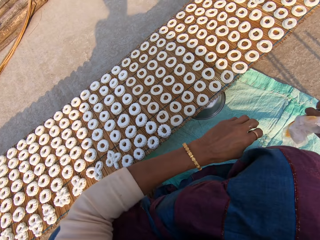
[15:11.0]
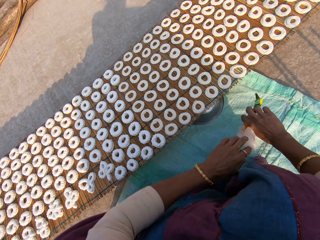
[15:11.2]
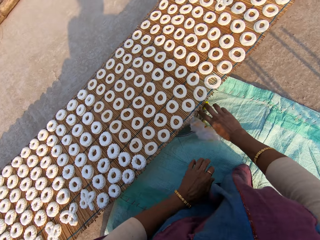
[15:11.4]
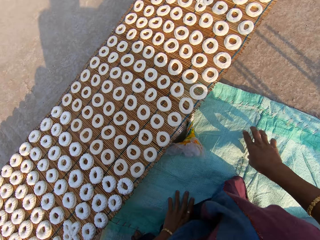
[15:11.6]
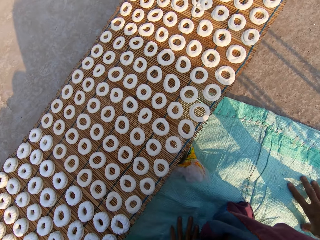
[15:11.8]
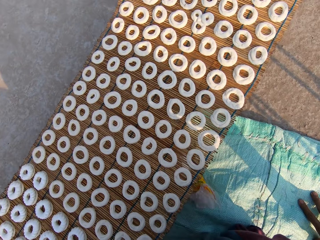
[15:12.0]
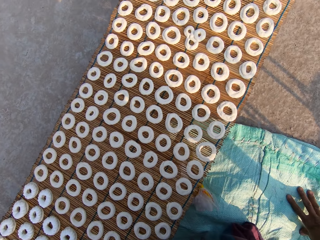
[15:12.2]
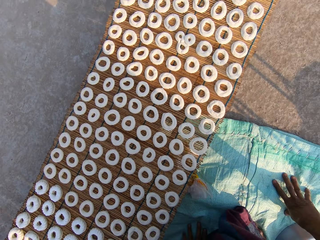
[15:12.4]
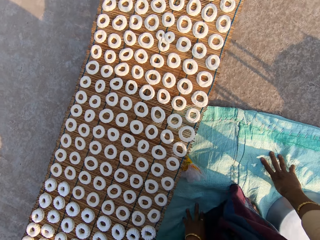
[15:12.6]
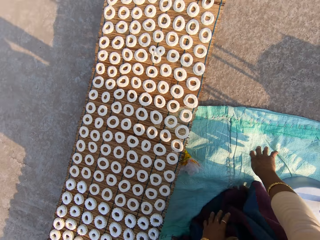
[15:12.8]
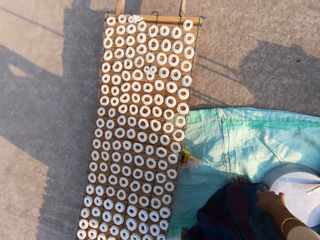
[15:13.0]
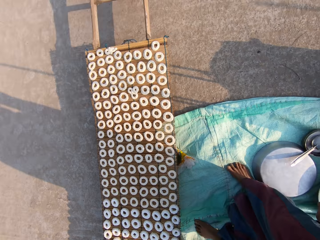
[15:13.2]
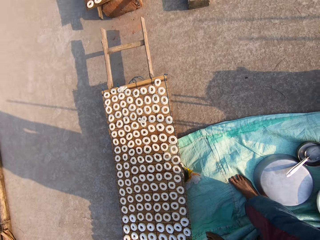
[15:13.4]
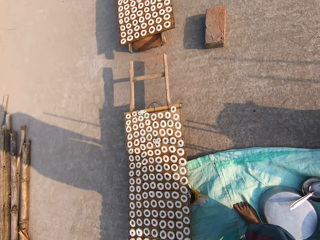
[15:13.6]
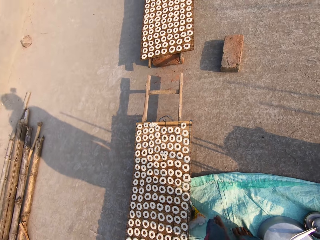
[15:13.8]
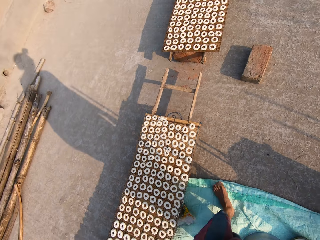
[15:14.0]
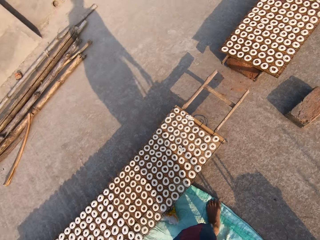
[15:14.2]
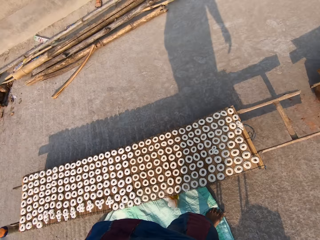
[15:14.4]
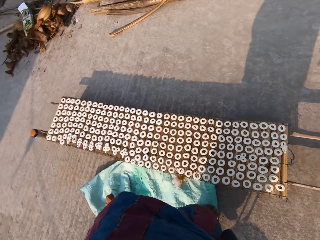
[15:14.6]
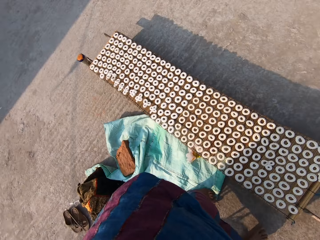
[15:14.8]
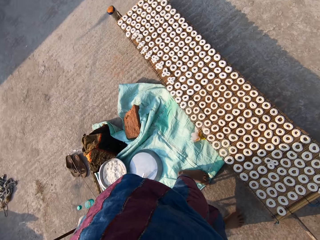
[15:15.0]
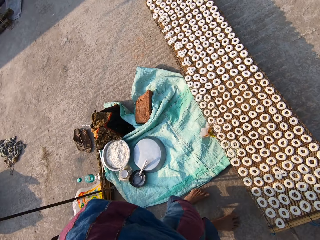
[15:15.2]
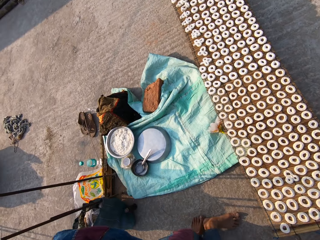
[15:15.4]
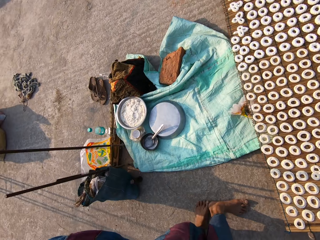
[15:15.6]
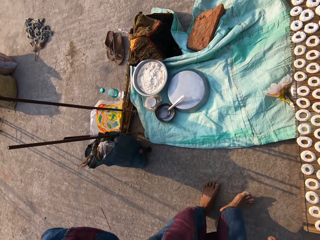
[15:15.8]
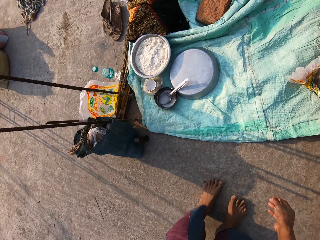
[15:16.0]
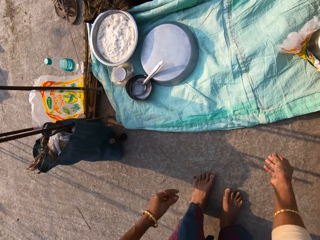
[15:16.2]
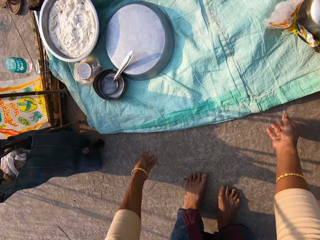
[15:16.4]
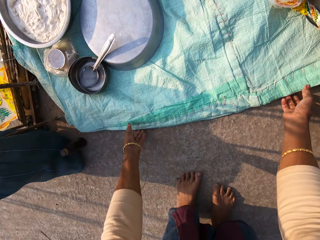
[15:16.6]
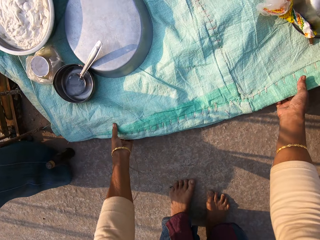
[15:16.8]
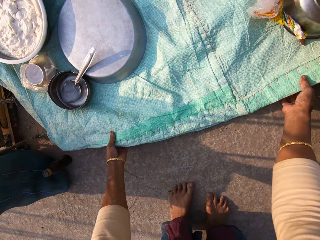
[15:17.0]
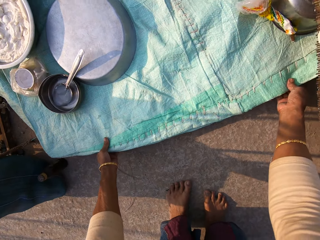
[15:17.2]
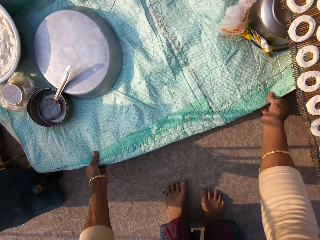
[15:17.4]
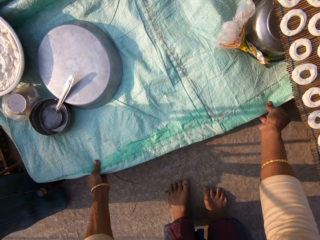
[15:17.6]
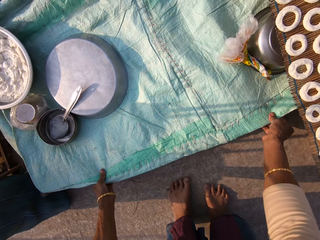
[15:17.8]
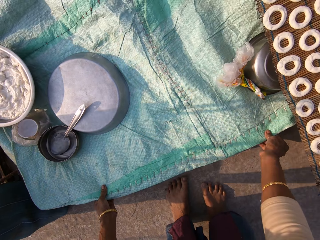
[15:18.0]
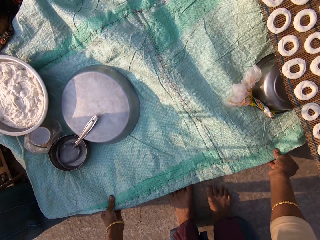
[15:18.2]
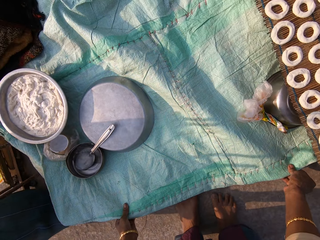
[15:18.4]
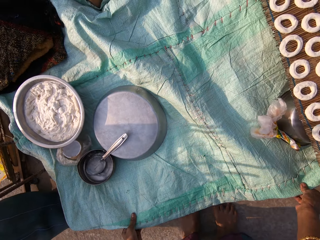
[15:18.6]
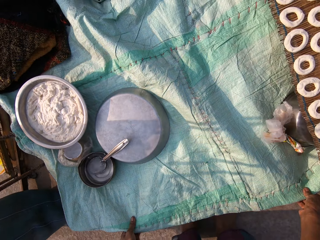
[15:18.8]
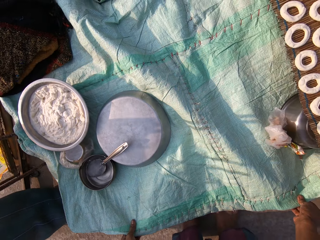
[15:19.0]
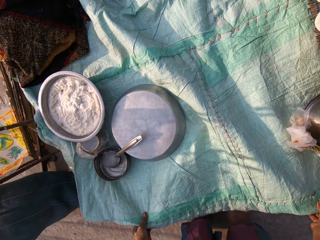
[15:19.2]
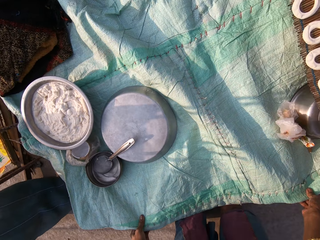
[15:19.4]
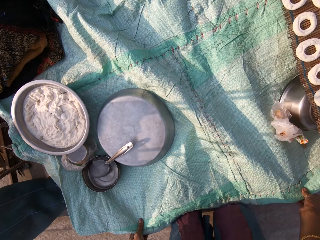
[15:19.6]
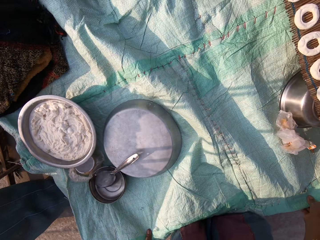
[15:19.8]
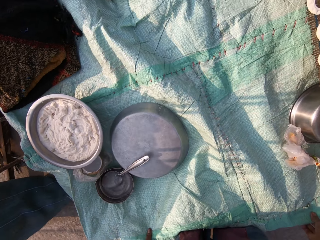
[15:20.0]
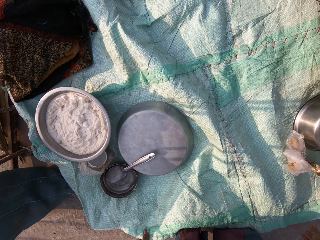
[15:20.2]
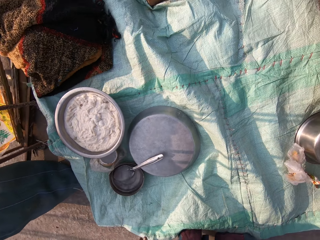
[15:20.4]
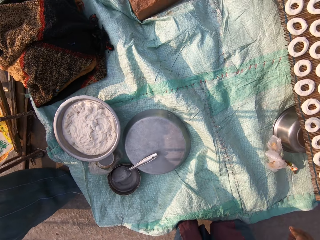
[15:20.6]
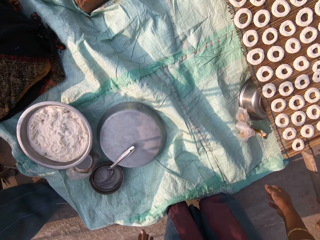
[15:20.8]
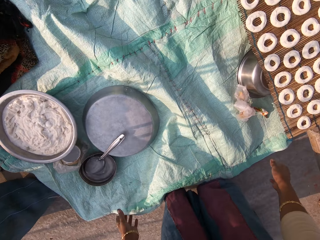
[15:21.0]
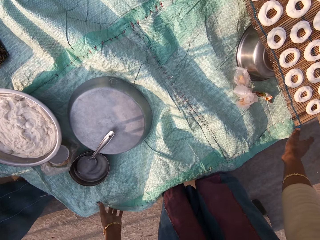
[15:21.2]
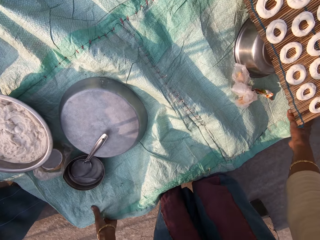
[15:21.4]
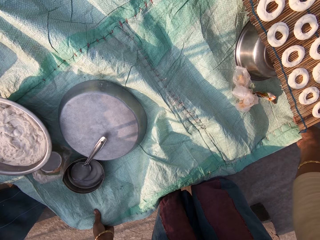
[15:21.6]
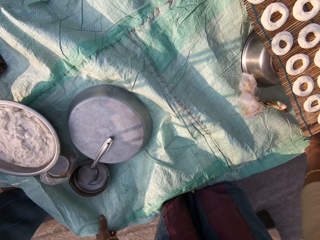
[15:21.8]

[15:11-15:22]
The camera wearer drops the piping bag on the ground with her right hand. She places both hands on the sack on the ground. She stands up from the sack on the ground. She walks away from the sack on the ground. She stares at the donuts on the table. She pulls the sack on the ground with both hands.

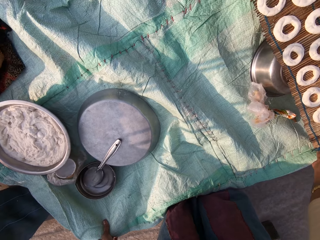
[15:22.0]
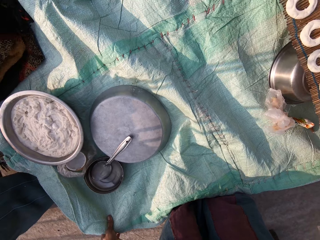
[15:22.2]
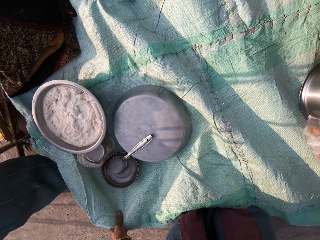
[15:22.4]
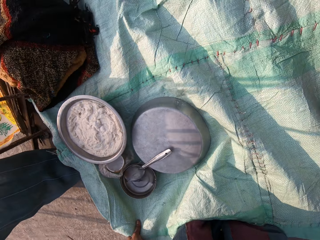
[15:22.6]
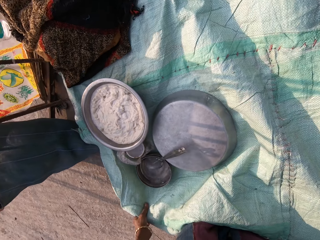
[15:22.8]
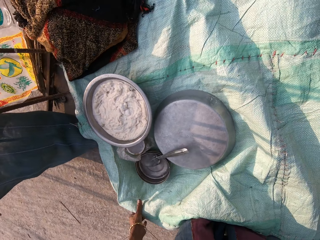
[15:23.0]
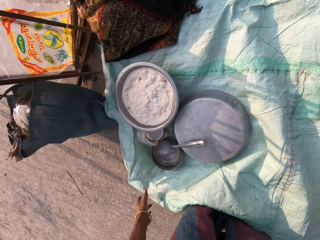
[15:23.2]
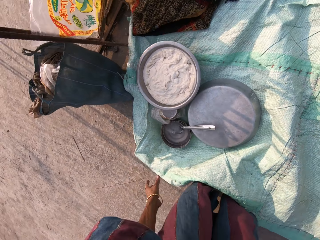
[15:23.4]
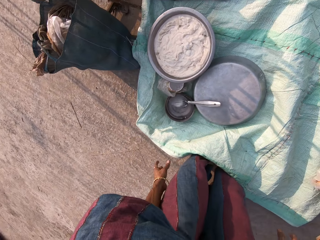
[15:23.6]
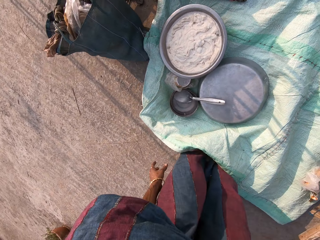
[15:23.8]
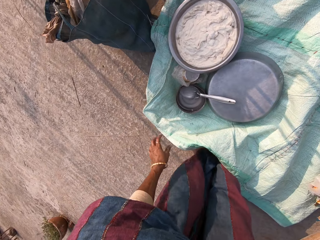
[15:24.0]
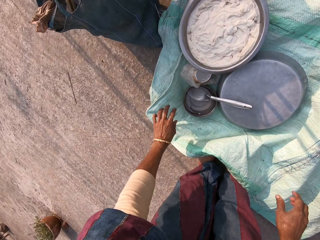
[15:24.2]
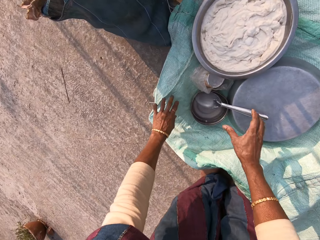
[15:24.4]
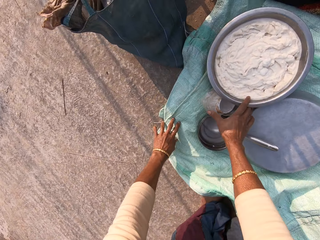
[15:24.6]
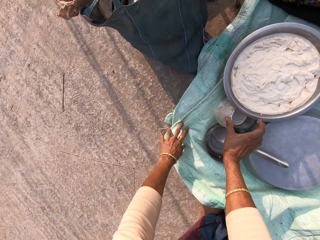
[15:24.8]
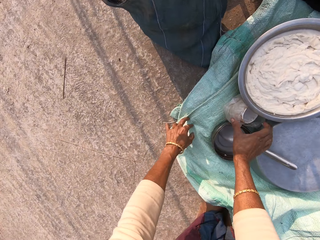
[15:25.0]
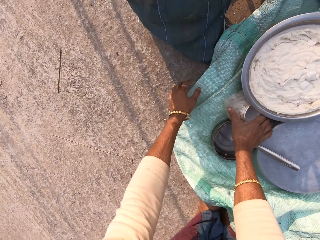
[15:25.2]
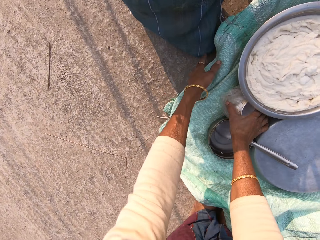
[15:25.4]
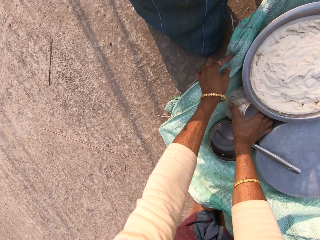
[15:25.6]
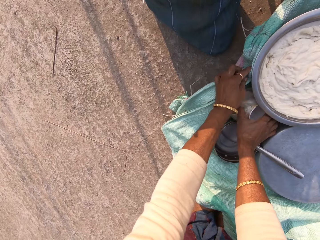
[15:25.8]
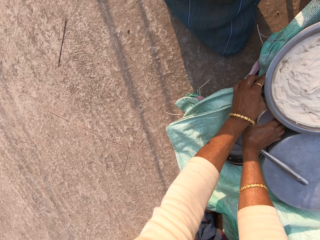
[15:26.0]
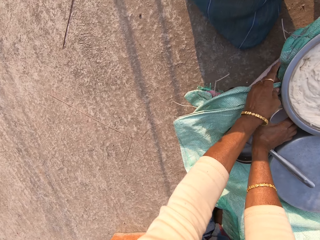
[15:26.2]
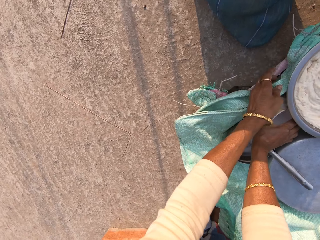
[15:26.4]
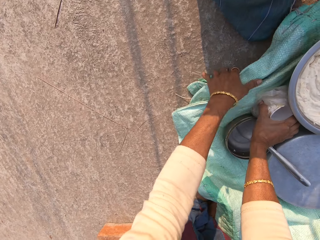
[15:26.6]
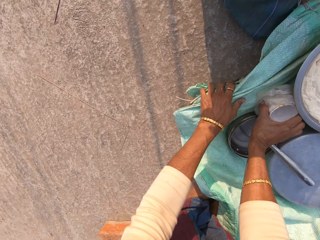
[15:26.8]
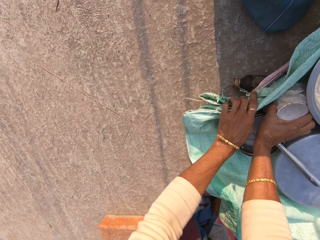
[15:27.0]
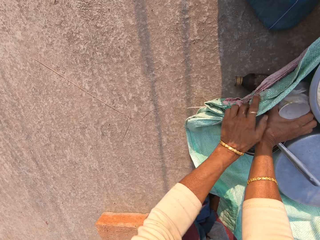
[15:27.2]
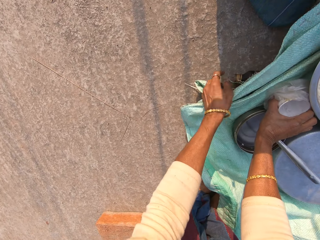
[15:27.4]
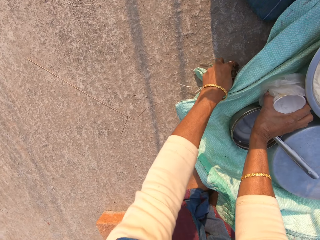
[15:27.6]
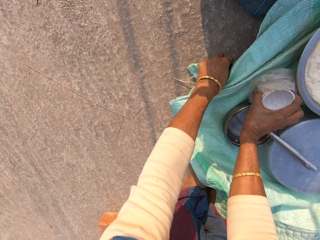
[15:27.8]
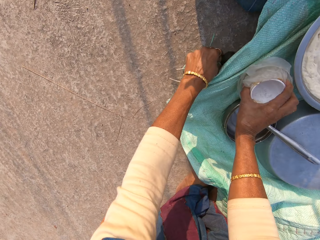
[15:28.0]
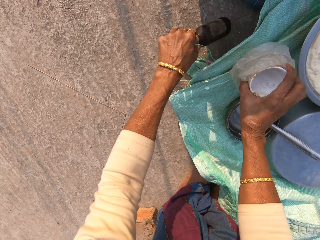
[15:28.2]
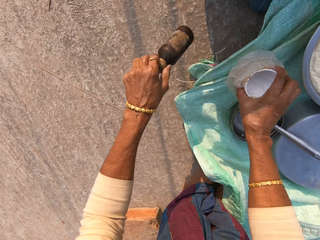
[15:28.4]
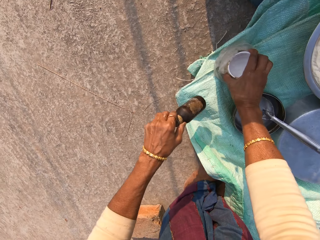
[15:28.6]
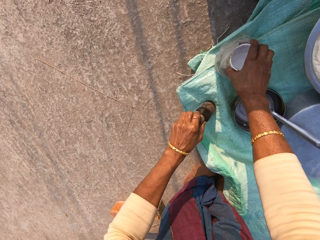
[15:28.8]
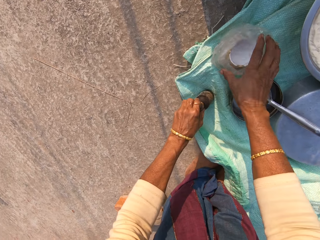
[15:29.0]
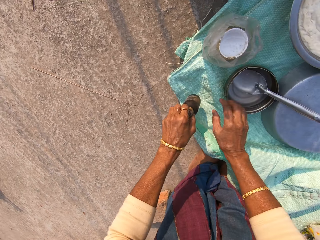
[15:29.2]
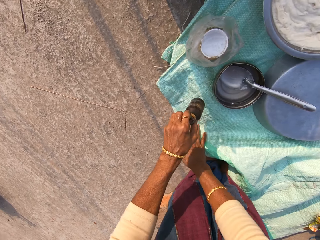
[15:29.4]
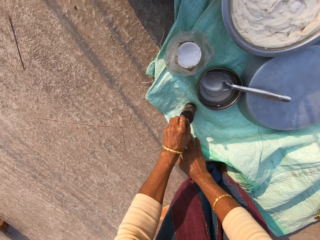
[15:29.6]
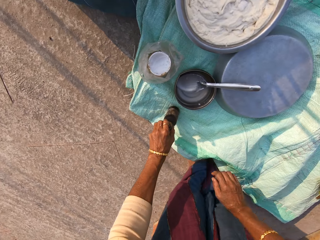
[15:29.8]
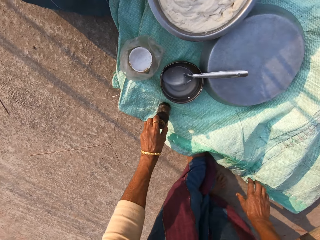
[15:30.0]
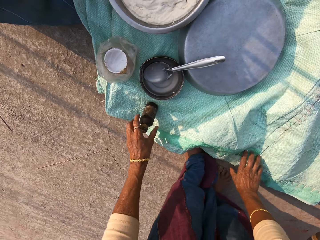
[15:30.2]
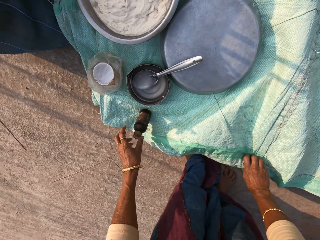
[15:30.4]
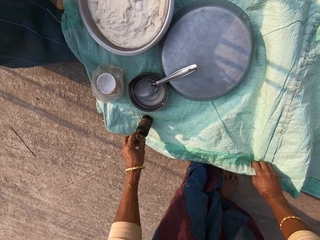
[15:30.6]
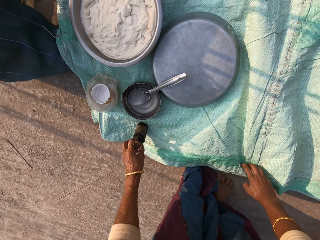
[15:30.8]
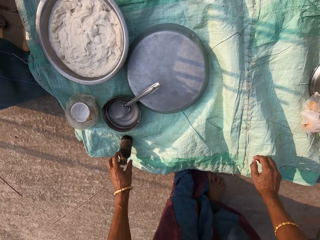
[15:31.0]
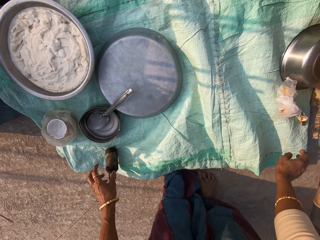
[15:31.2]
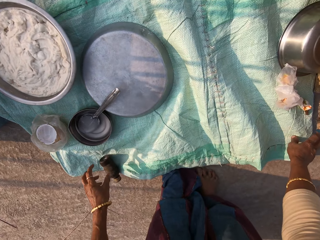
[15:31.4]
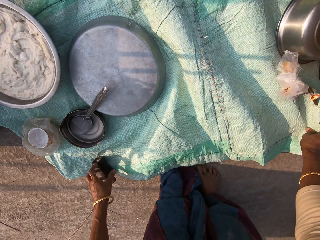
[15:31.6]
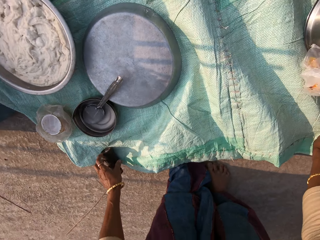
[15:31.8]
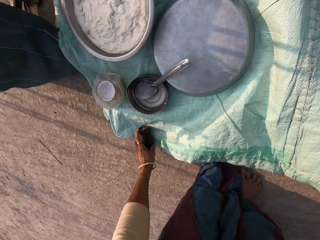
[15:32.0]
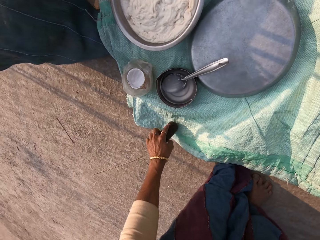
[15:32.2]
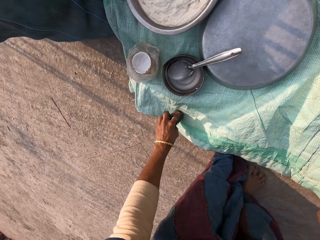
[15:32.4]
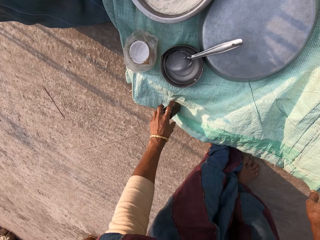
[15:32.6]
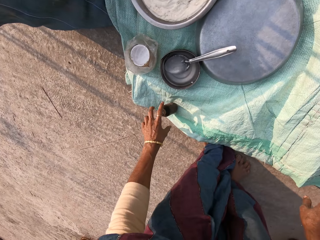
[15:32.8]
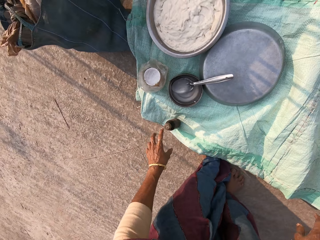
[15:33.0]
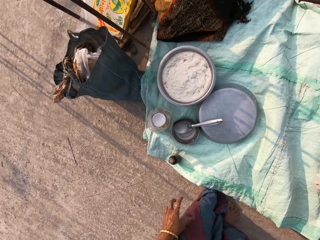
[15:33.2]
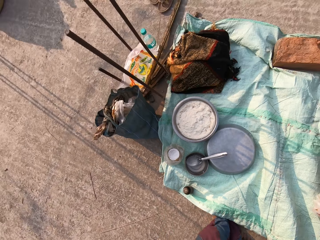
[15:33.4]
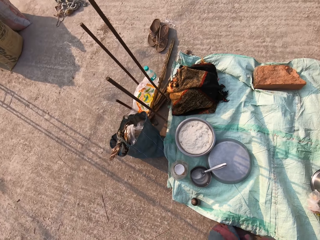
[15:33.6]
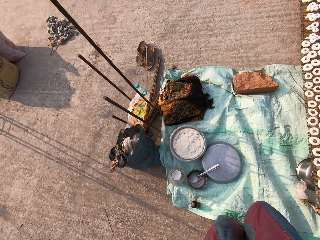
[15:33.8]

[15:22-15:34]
The camera wearer places her left hand on the sack on the ground. She holds a bowl in a nylon on the sack with her right hand. She removes her left hand from the sack on the ground. She holds the sack on the ground with her left hand. She picks up a bottle from the ground with her left hand. She lifts the bowl in the nylon from the sack with her right hand. She removes her left hand from the sack on the ground. She places the bowl in the nylon on the sack on the ground with her right hand. She places the bottle on the sack on the ground with her left hand. She lifts the bottle from the sack on the ground with her left hand. She adjusts the sack on the ground with her right hand. She places the bottle on the sack with her left hand. She removes her left hand from the bottle on the sack. She holds the bottle on the sack with her left hand. She adjusts the sack on the ground with her right hand. She removes her left hand from the bottle on the sack on the ground.
